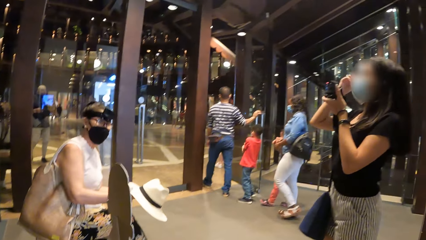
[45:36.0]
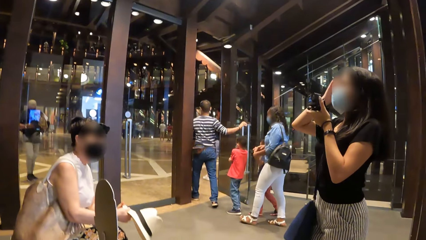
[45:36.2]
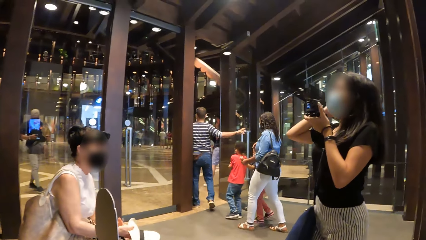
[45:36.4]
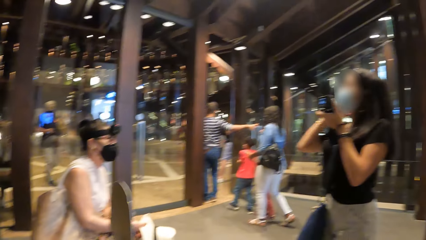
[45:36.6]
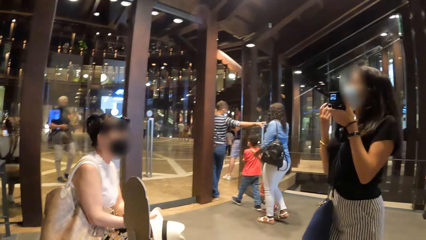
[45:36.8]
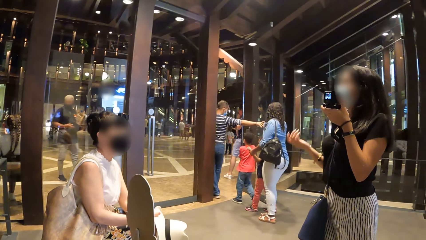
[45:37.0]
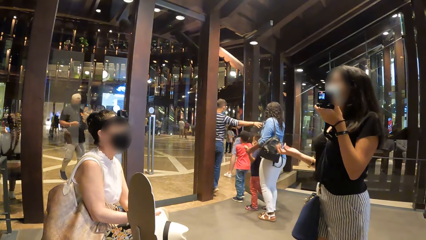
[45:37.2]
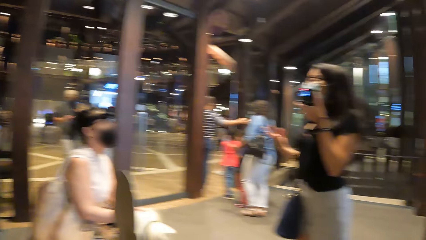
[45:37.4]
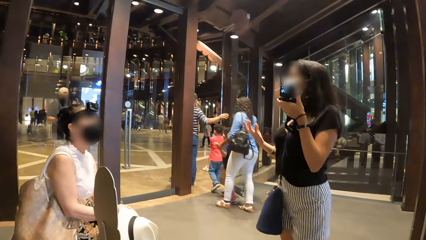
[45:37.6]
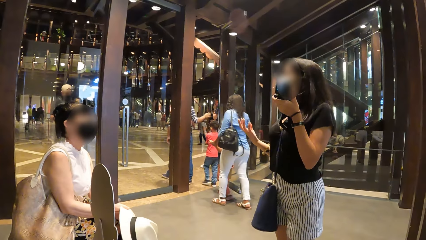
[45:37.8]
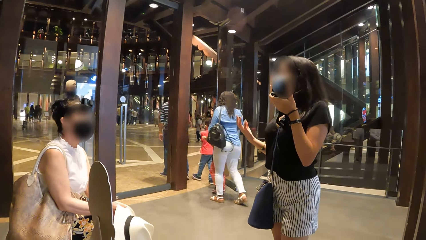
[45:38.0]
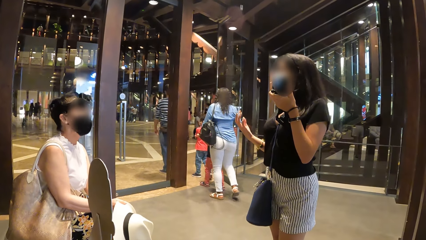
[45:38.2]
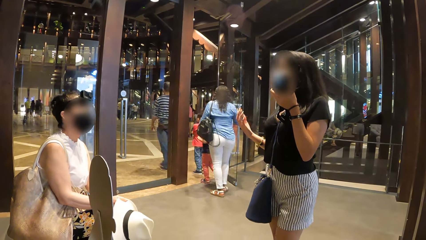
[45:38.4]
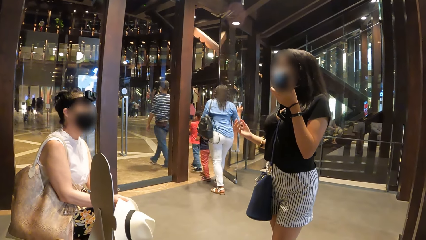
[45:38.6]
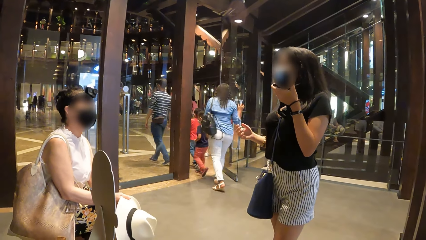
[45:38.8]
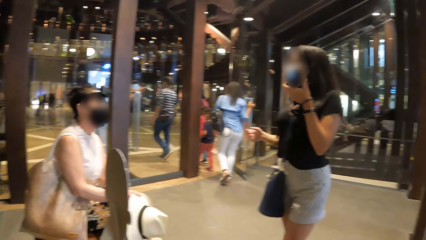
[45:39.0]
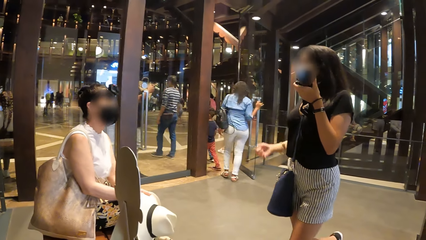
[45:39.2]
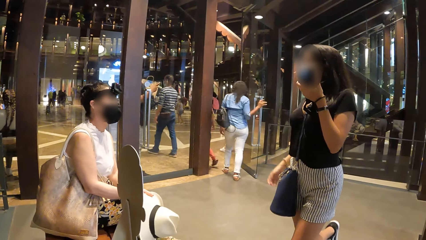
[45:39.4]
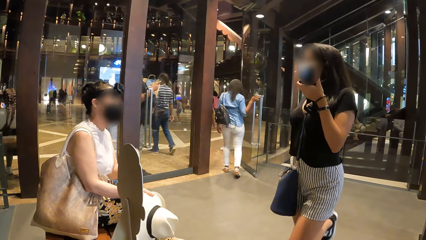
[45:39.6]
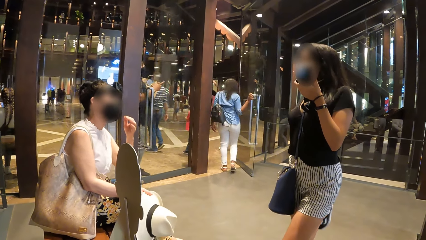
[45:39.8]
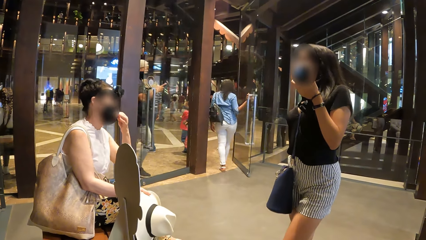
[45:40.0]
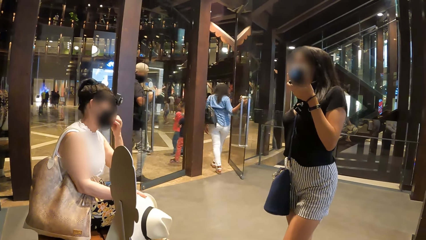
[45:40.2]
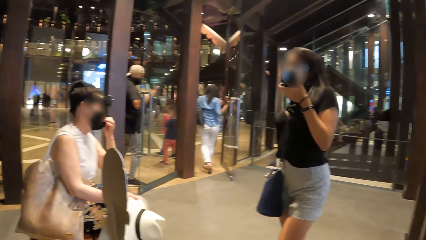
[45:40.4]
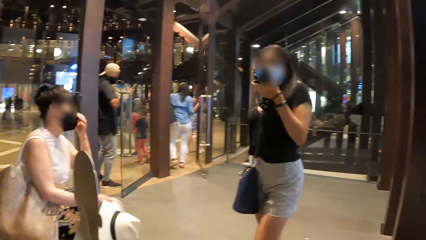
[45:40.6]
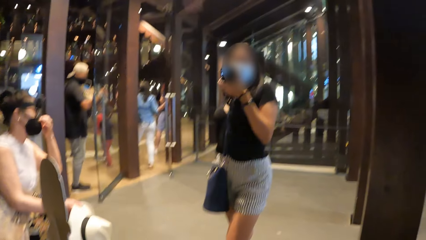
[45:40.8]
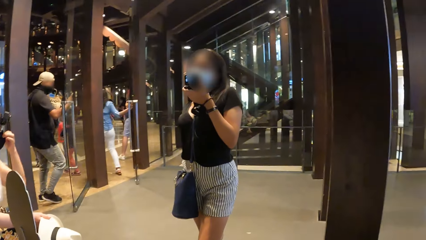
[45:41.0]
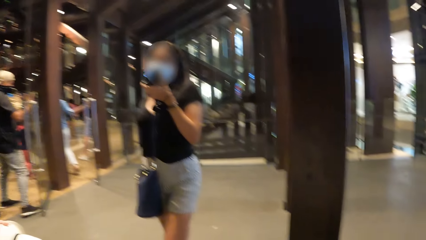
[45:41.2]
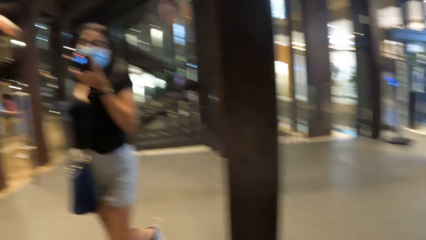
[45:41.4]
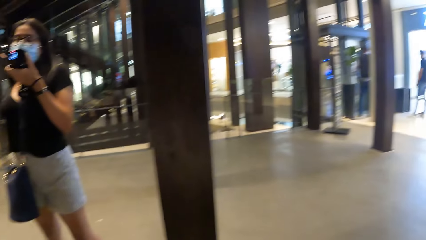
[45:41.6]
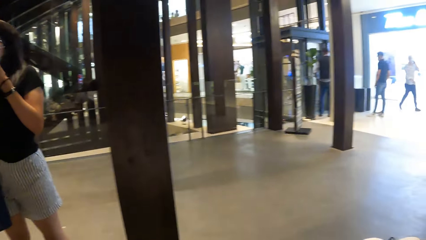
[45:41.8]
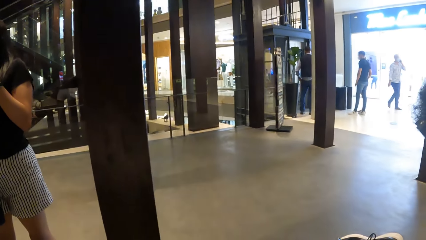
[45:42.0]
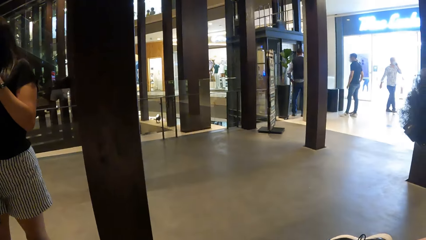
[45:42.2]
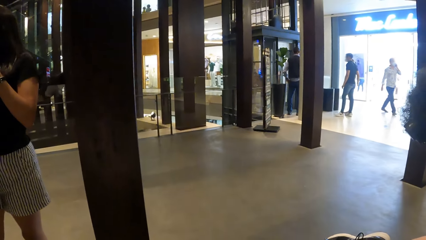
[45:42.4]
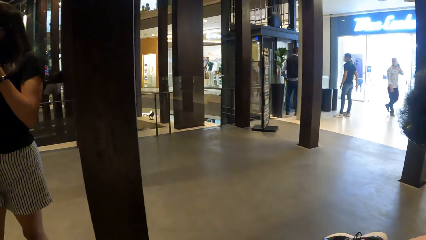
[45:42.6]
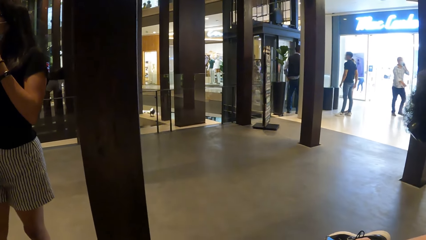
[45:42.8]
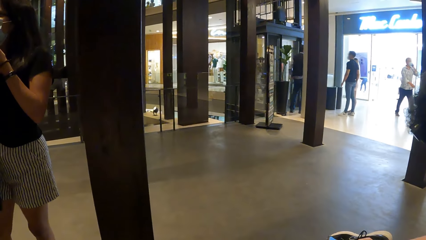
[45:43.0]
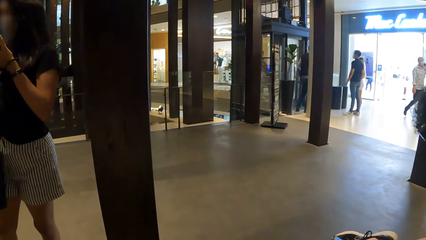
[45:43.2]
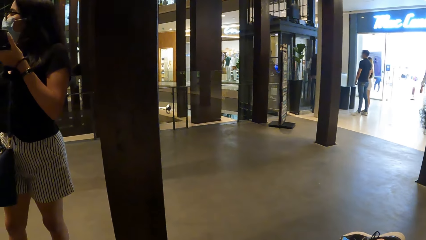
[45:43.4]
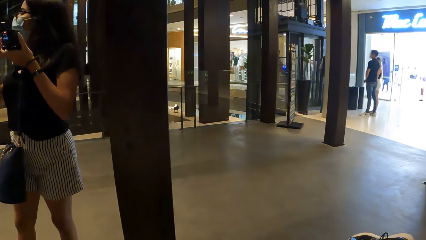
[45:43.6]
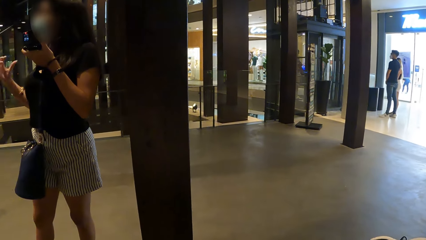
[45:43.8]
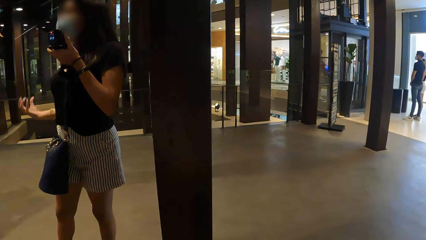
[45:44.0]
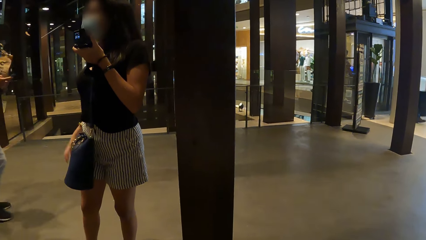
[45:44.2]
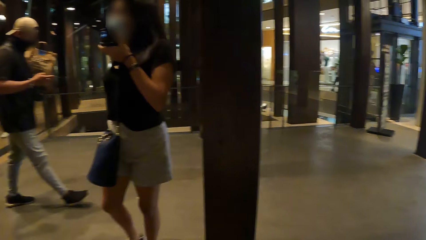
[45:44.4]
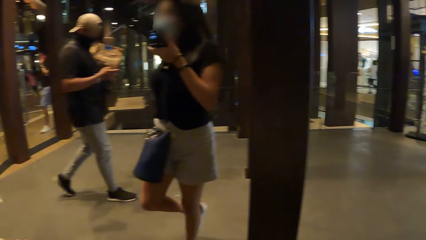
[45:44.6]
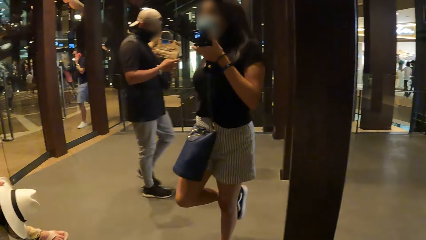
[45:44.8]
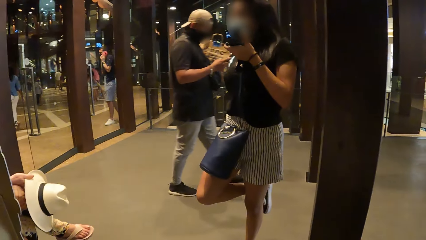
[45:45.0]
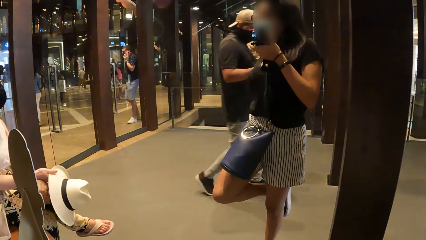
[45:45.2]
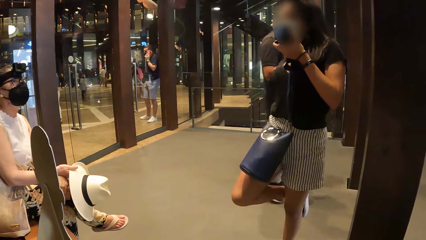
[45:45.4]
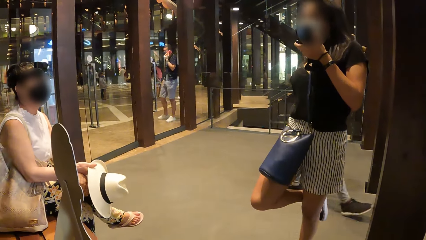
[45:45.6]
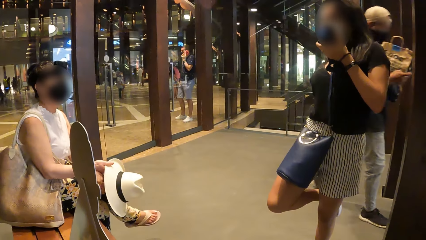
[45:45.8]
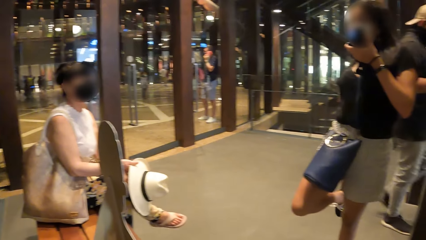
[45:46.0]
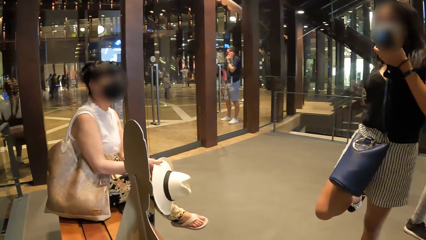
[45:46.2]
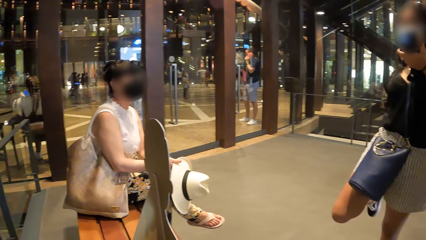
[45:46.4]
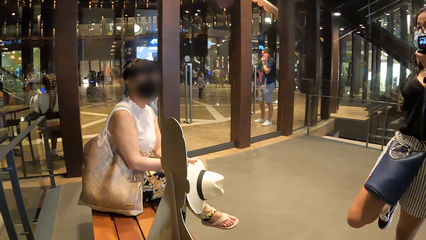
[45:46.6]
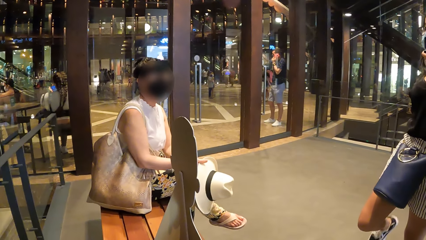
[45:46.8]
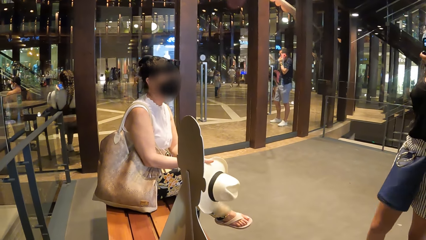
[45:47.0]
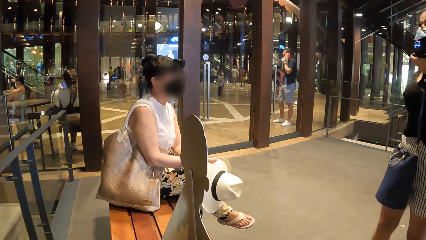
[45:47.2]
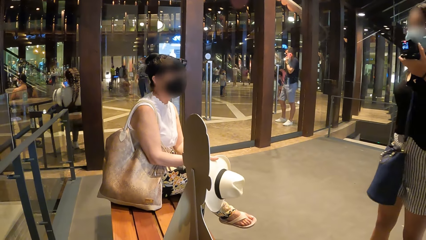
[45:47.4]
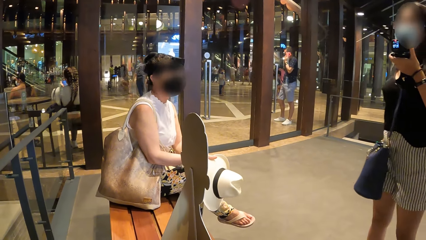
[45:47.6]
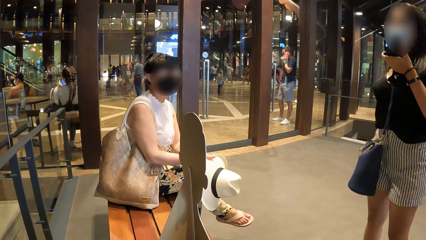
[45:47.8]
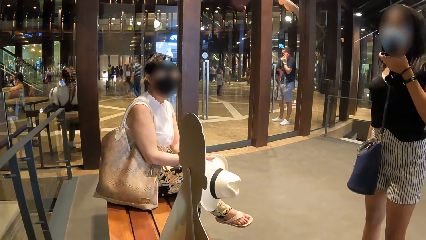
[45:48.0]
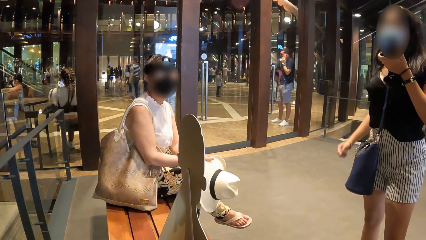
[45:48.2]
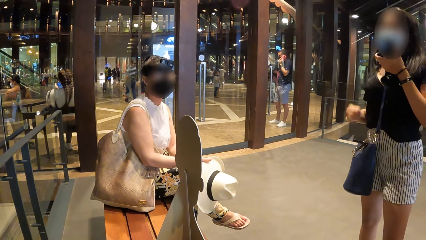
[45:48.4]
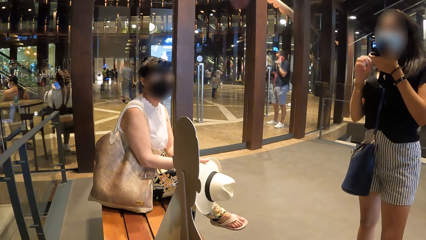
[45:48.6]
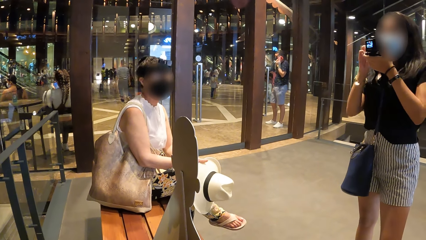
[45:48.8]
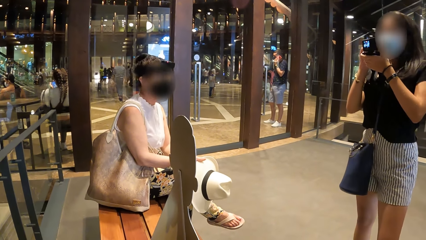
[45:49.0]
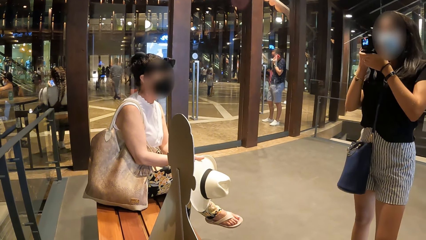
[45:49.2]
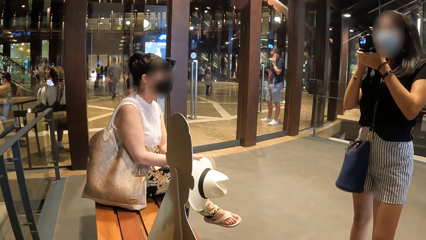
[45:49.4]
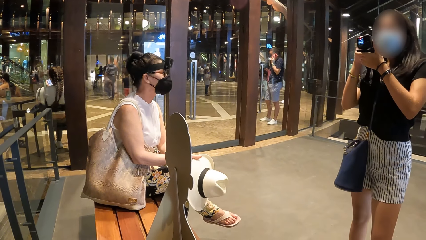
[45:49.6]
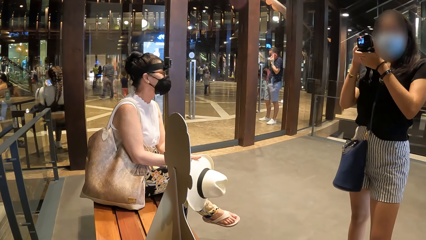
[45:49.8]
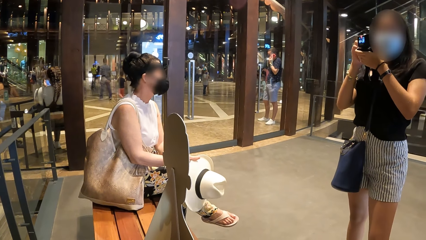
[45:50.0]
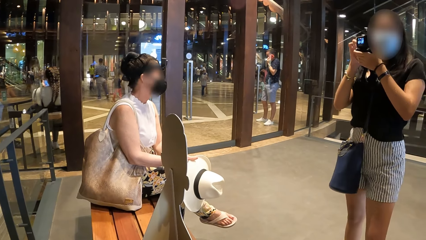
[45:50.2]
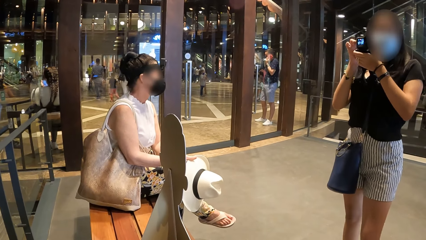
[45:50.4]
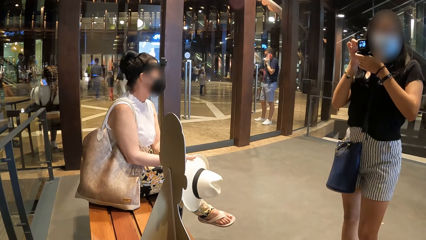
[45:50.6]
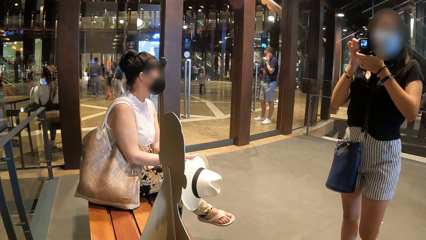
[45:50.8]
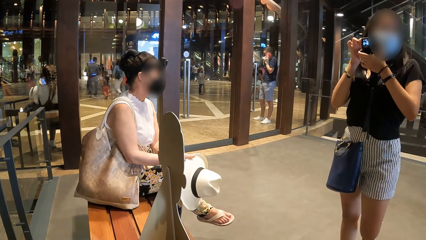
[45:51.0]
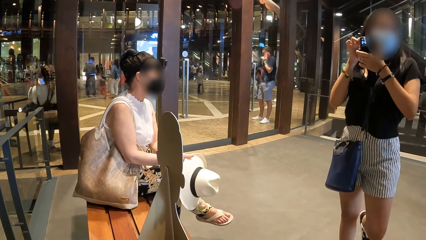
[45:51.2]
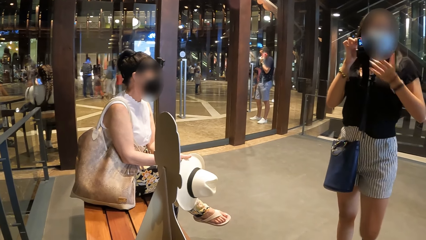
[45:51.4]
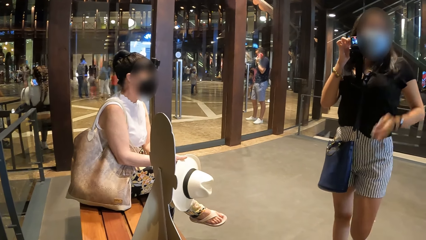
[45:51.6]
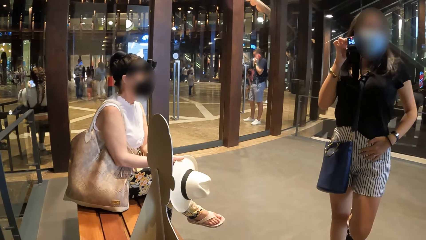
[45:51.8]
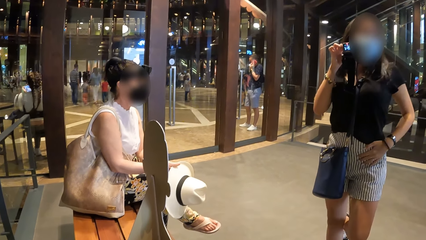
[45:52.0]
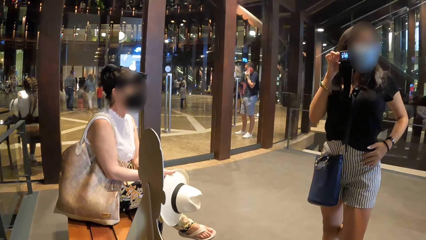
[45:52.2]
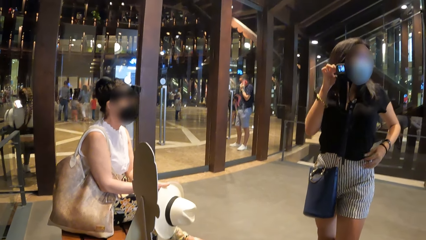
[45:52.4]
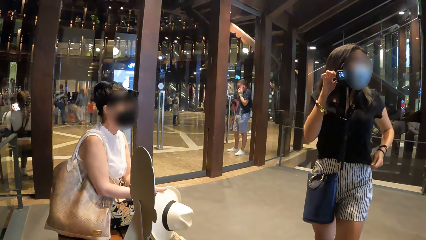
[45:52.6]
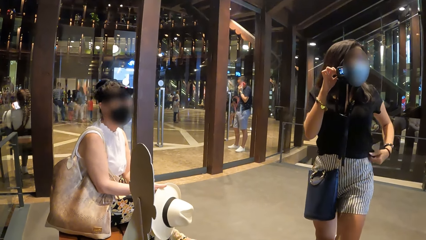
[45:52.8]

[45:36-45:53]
A lady talks to another lady. The camera wearer looks around. The other lady talks to the first lady.
